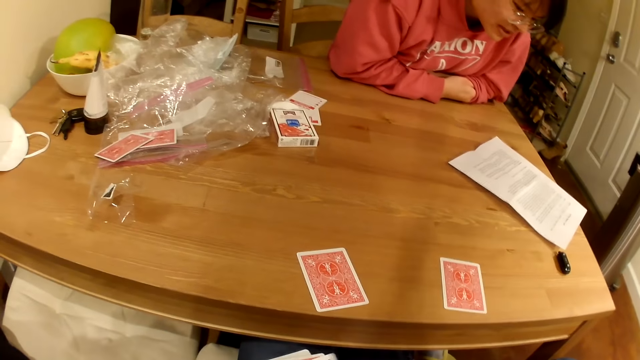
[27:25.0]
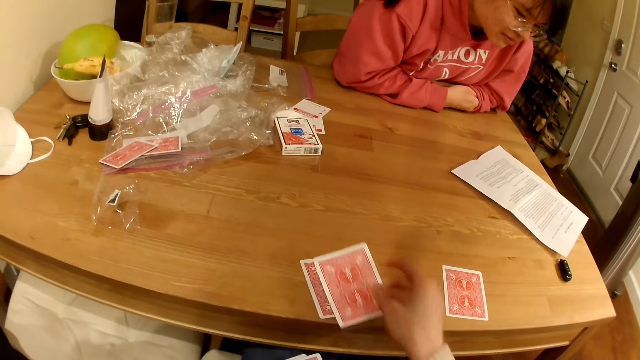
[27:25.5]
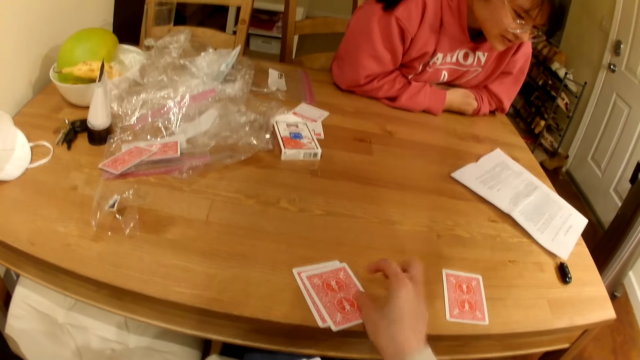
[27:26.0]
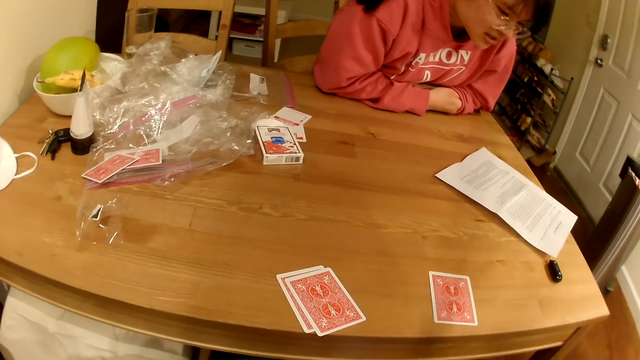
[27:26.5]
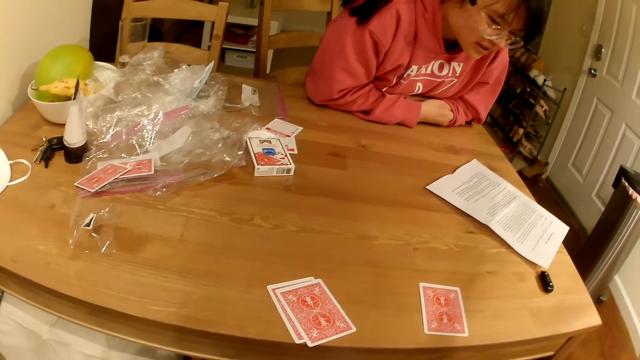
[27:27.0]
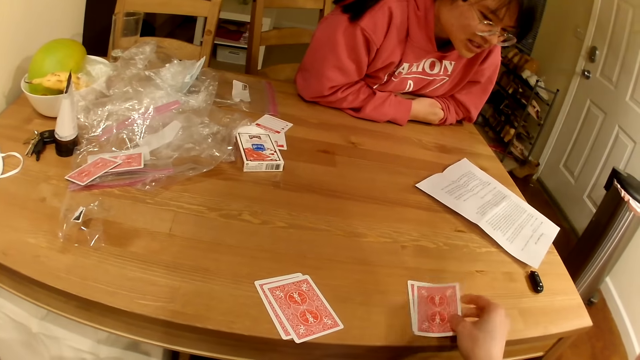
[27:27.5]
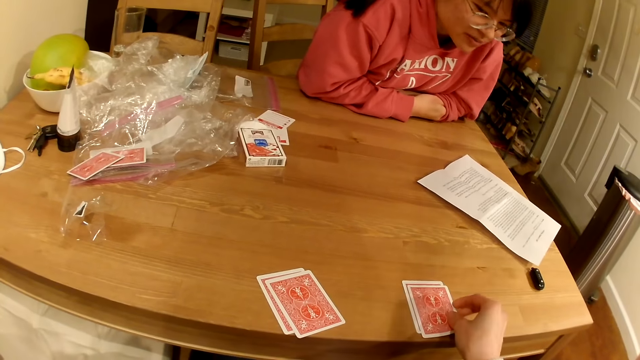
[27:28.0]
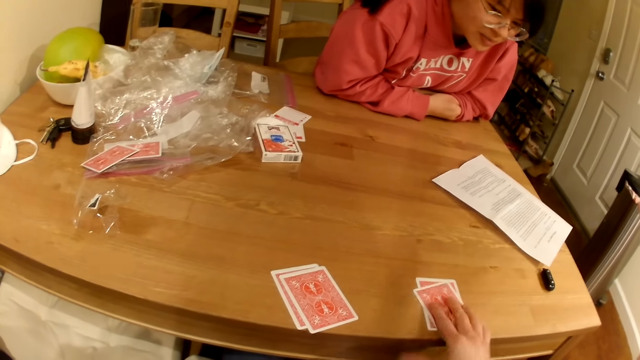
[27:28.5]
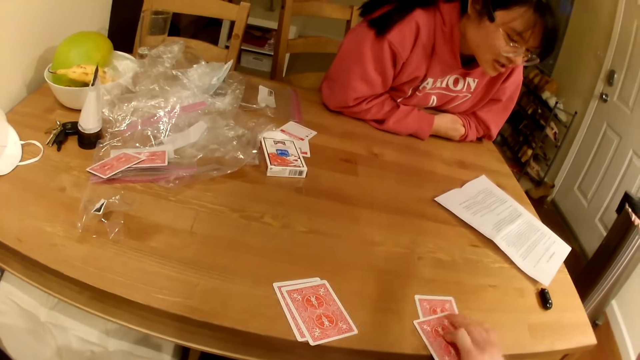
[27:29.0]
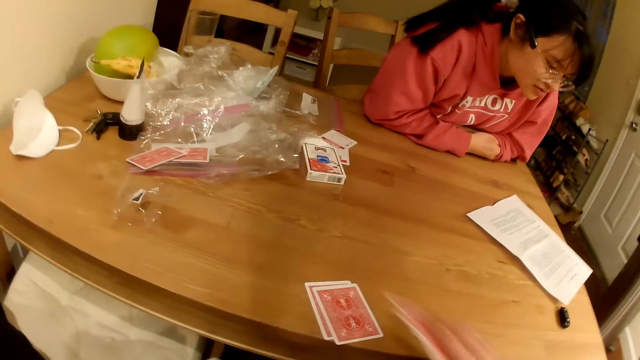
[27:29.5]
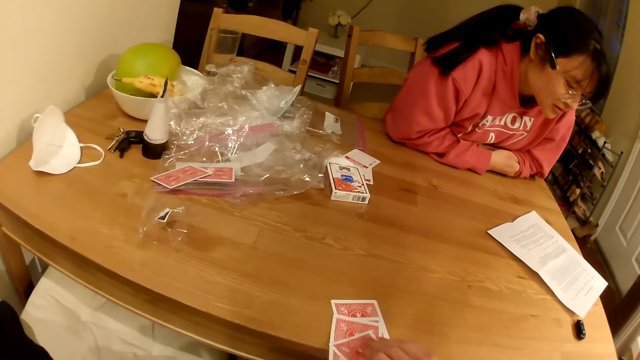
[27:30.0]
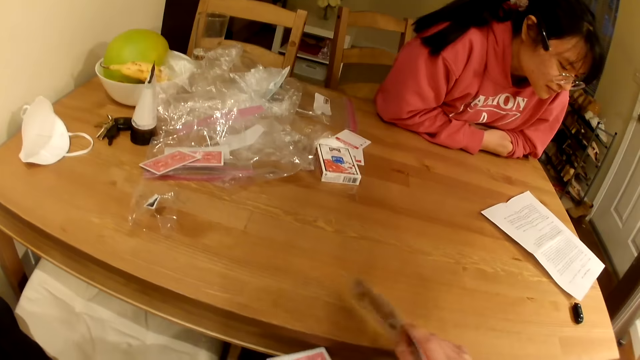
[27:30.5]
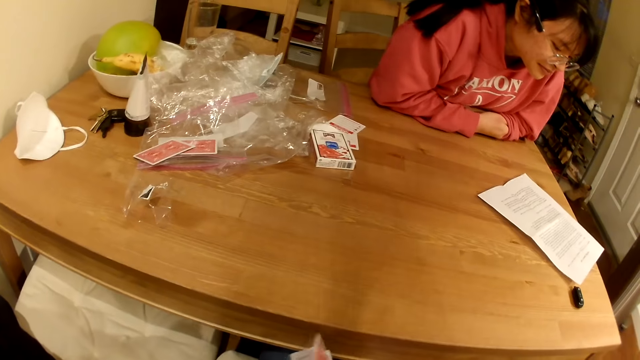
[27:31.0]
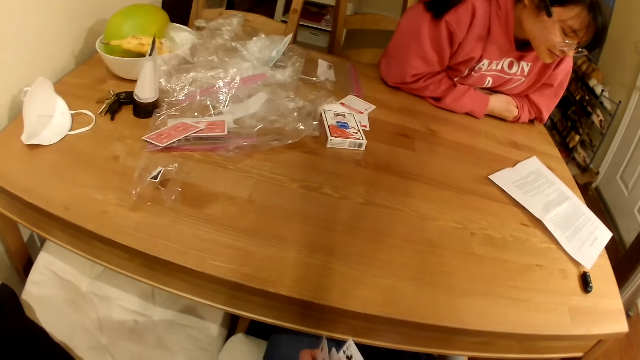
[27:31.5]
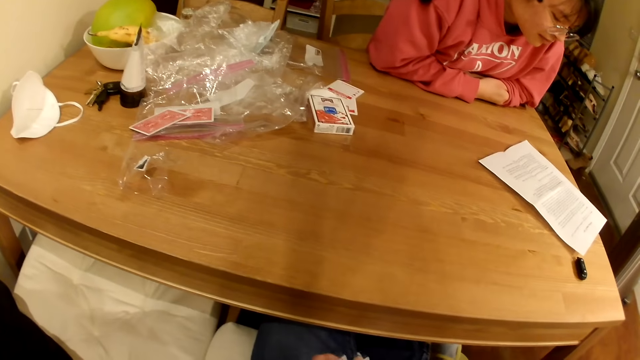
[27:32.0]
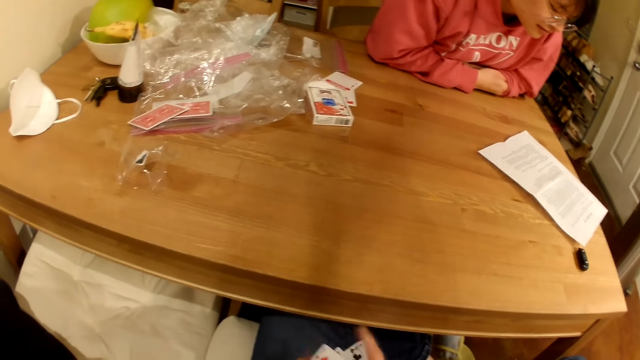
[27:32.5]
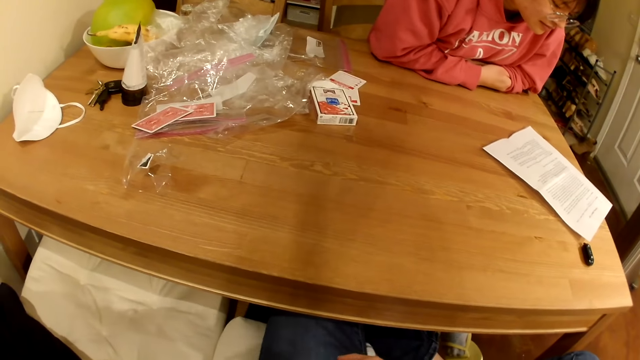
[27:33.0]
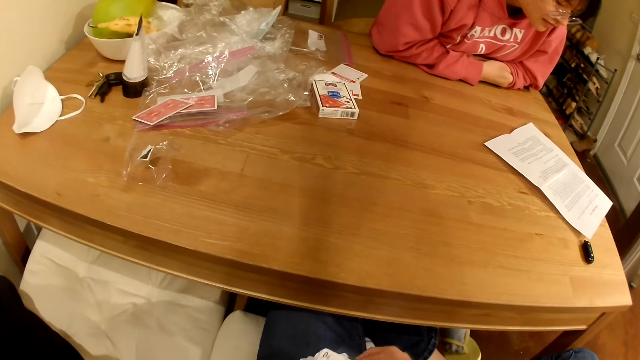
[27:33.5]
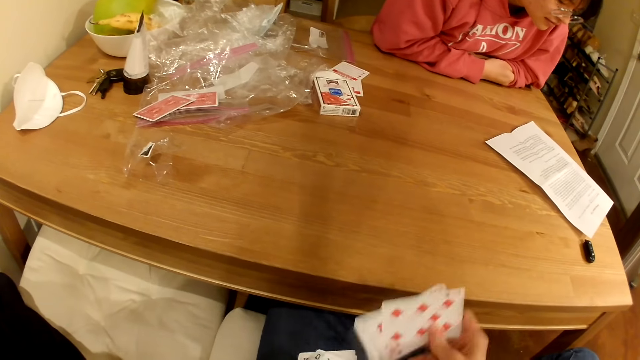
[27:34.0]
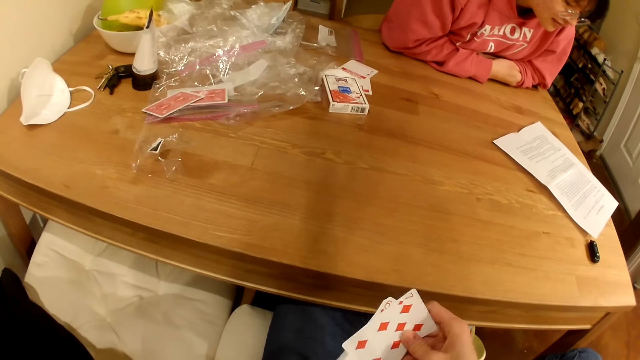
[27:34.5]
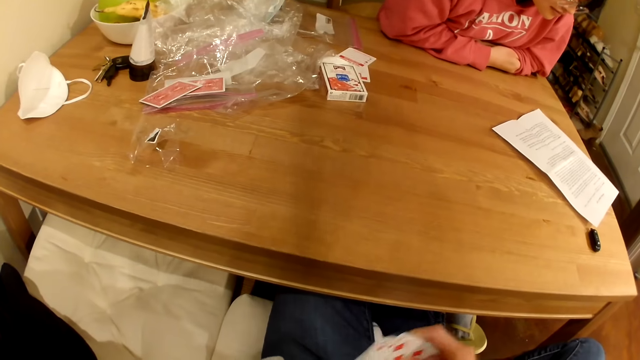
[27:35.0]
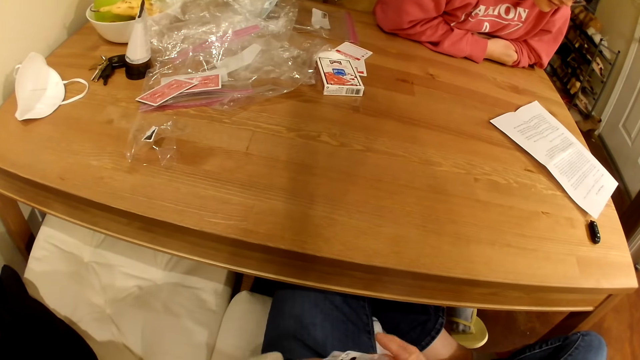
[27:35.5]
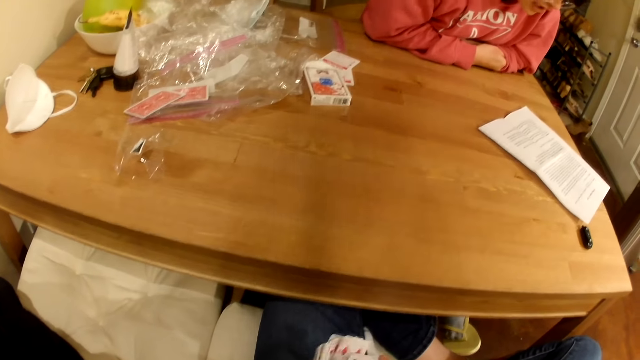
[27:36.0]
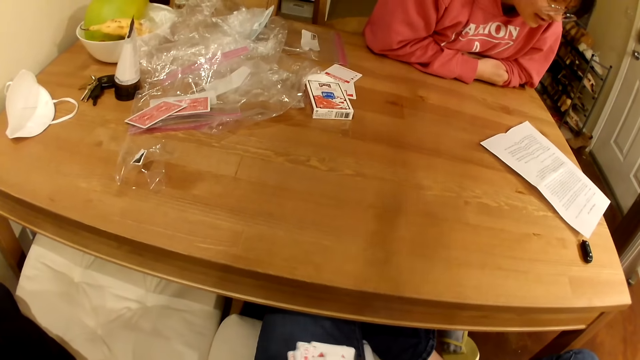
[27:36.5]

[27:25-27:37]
The camera wearer picks up playing cards on the table. They shuffle the playing cards.

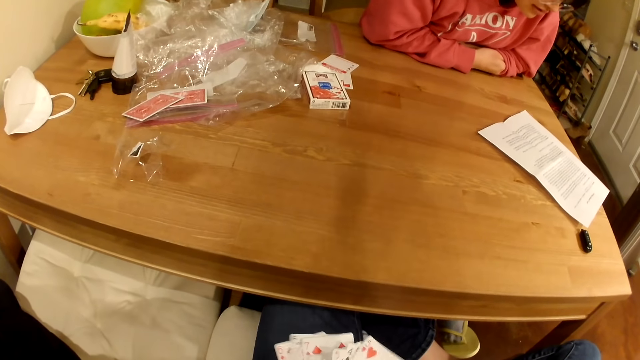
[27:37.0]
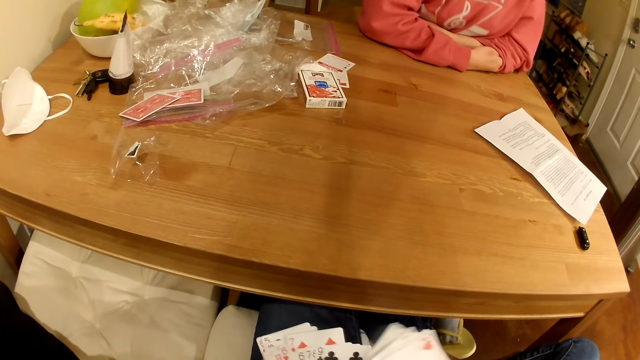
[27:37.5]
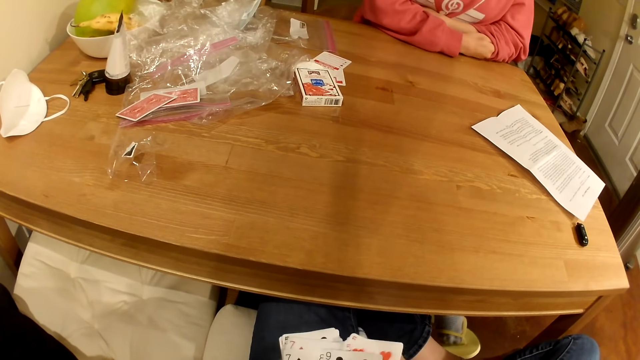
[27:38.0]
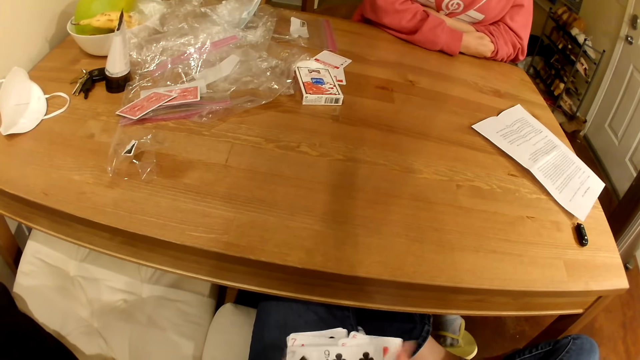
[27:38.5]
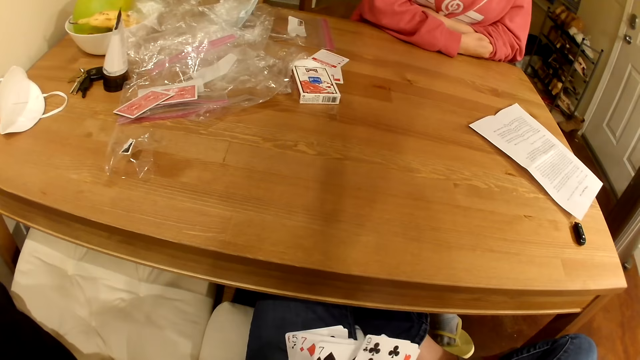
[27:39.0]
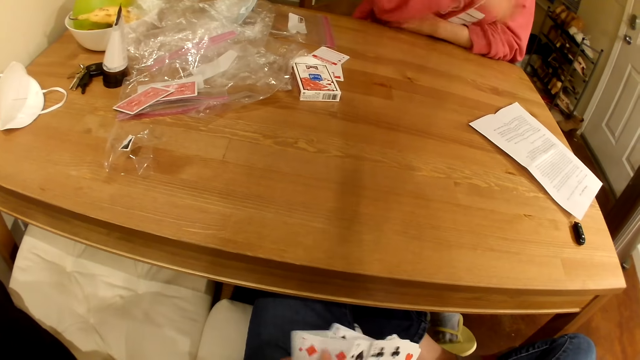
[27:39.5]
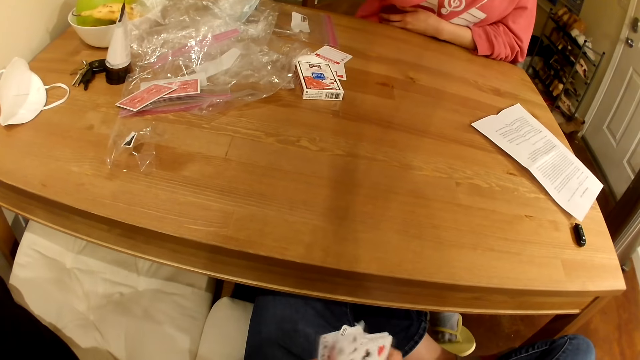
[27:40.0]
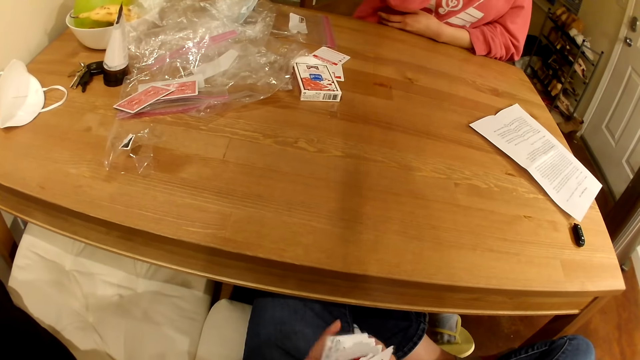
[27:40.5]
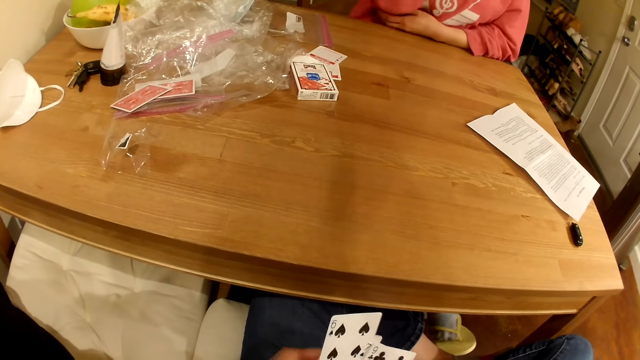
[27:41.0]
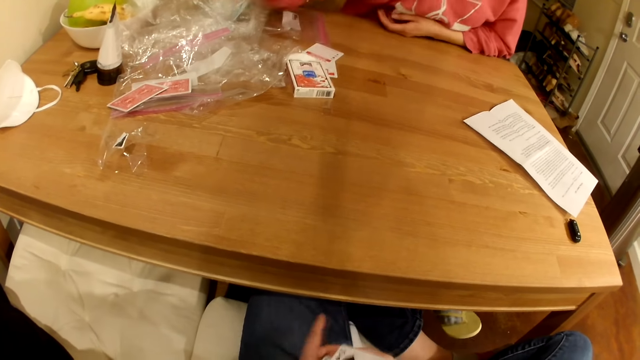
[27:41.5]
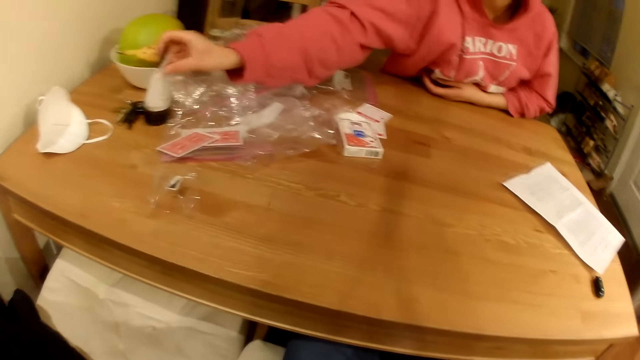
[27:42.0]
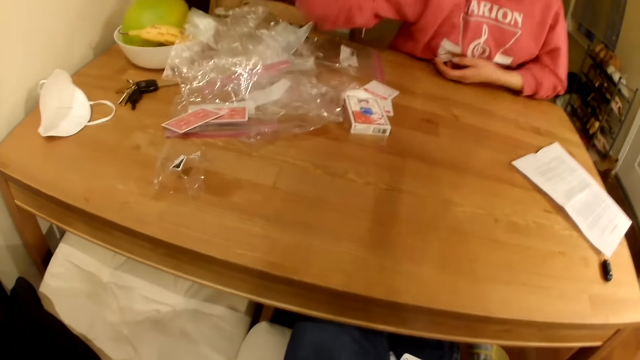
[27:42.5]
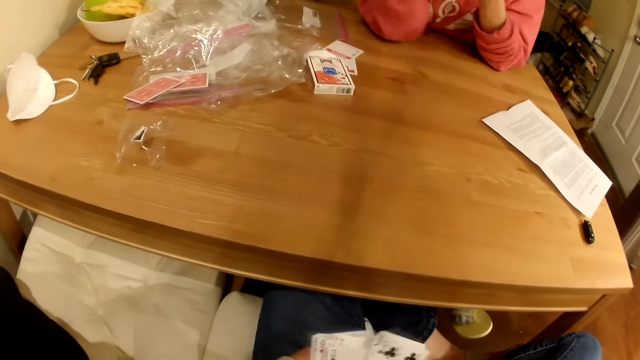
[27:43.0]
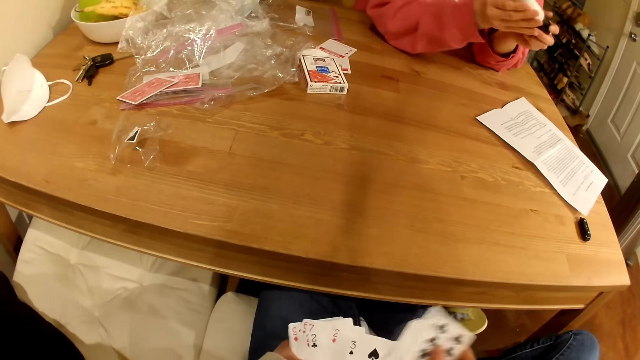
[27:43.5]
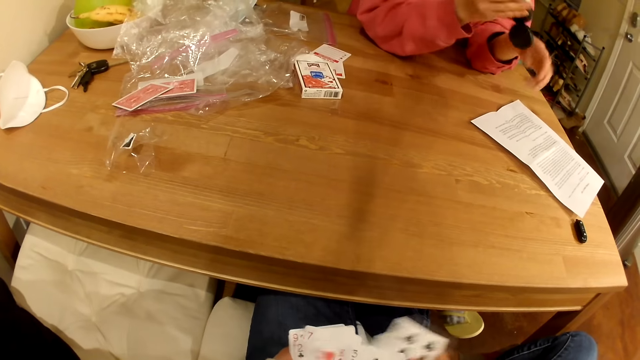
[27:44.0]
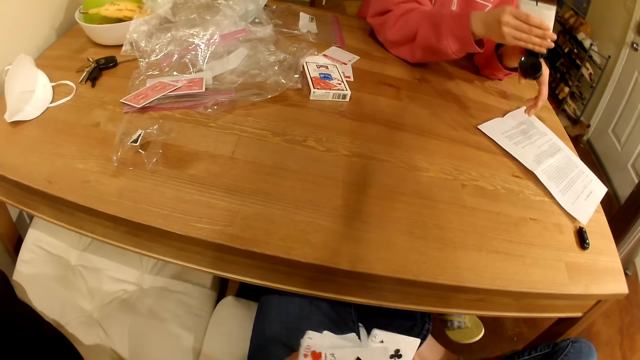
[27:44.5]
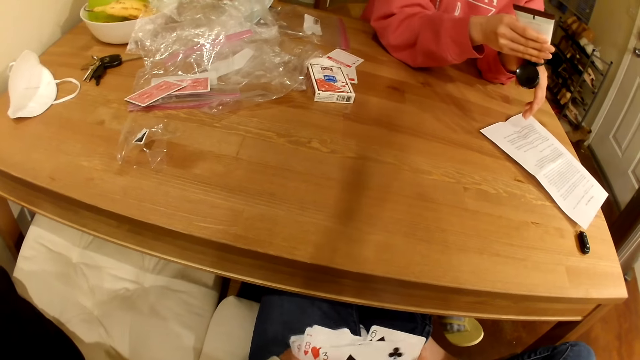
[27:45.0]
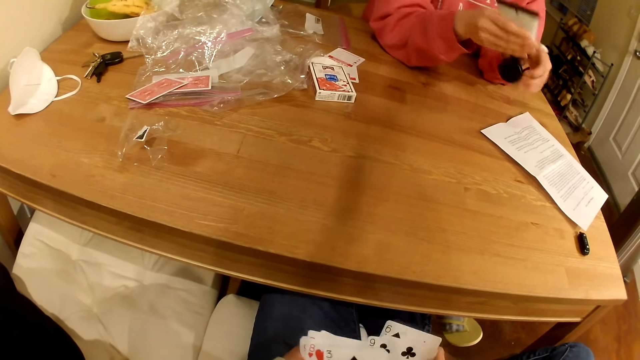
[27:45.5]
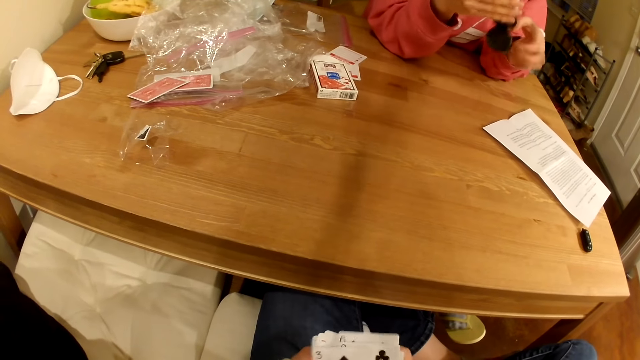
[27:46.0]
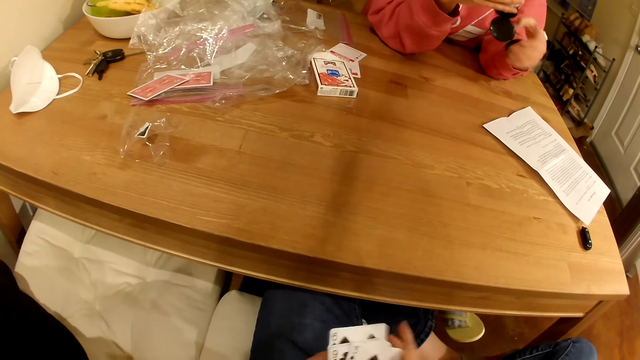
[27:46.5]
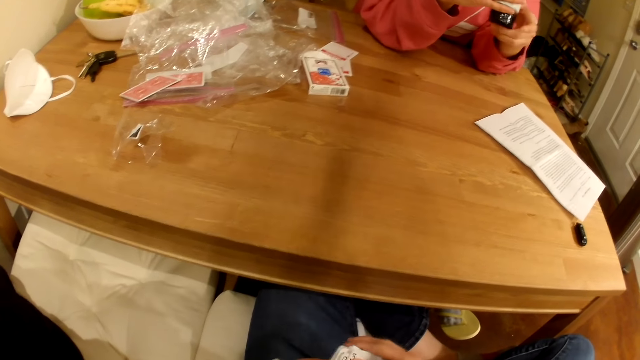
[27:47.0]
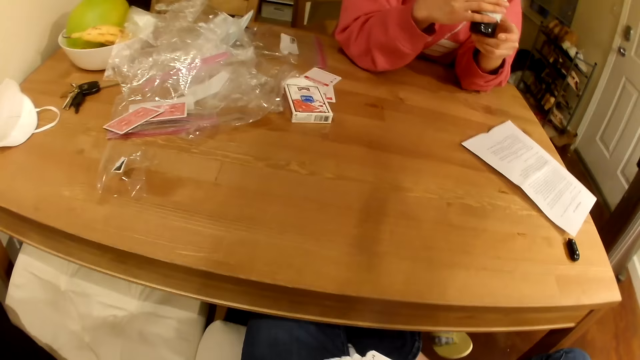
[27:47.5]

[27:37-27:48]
A woman picks up a bottle of lotion from the table. She pours the lotion on her hand.
